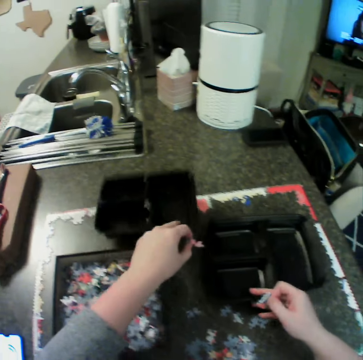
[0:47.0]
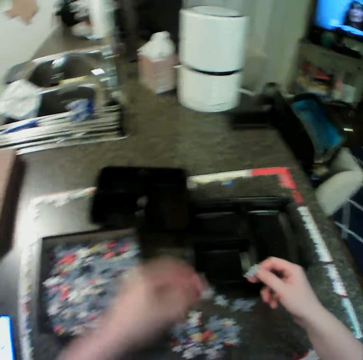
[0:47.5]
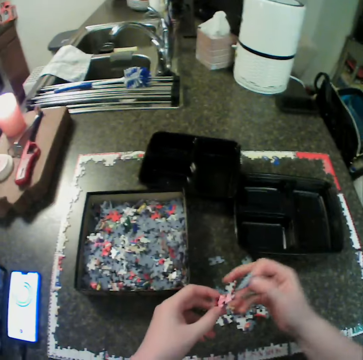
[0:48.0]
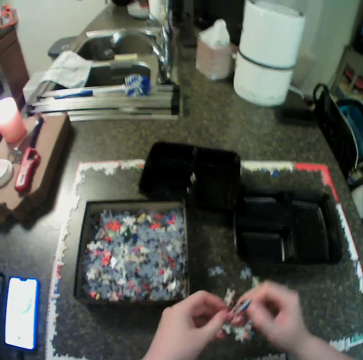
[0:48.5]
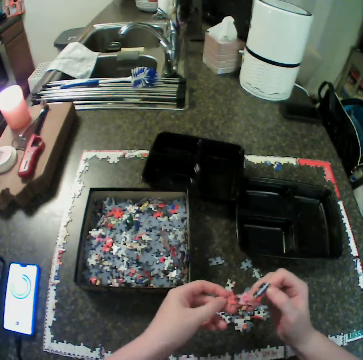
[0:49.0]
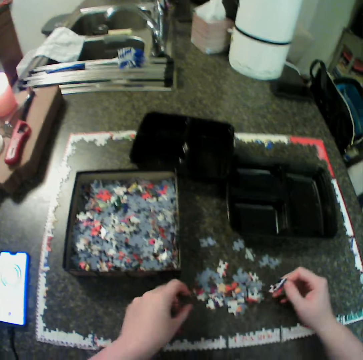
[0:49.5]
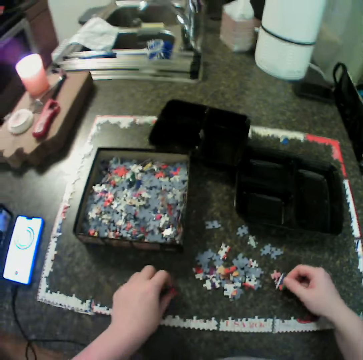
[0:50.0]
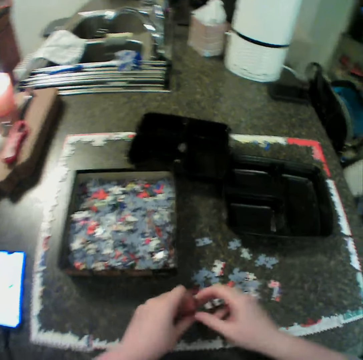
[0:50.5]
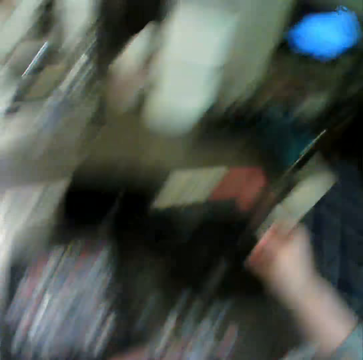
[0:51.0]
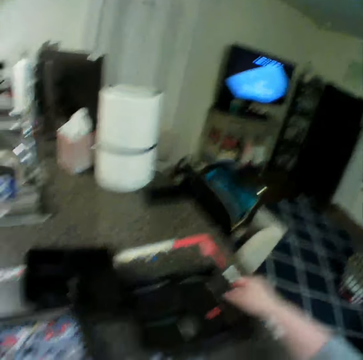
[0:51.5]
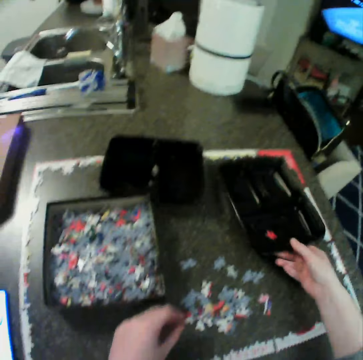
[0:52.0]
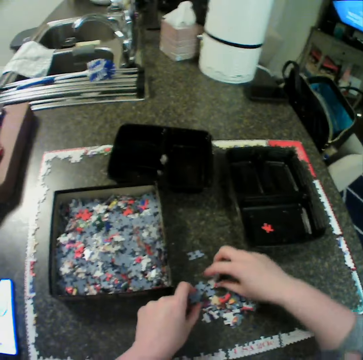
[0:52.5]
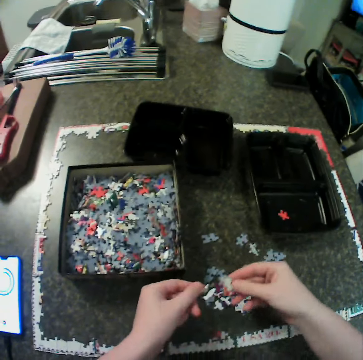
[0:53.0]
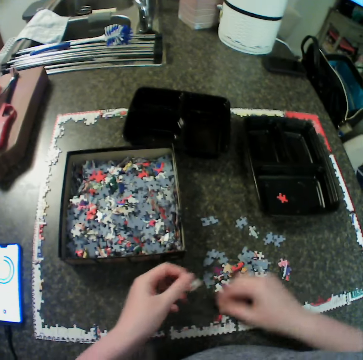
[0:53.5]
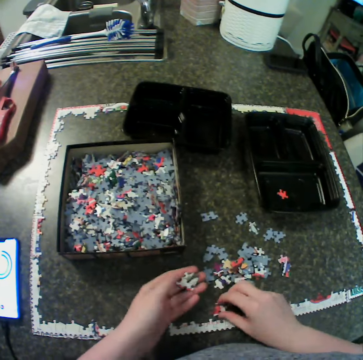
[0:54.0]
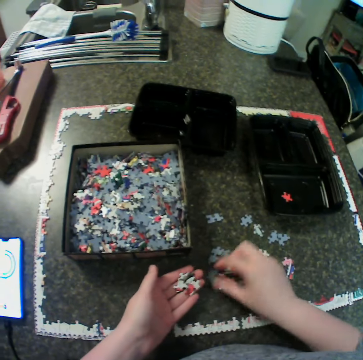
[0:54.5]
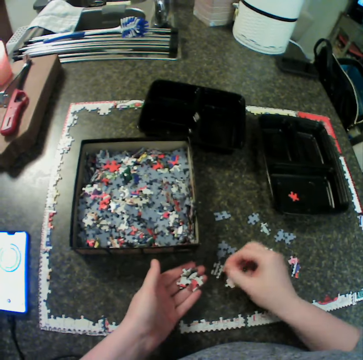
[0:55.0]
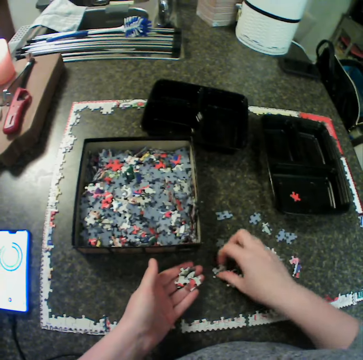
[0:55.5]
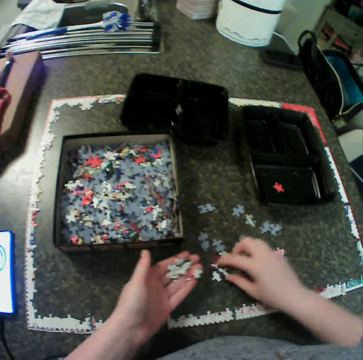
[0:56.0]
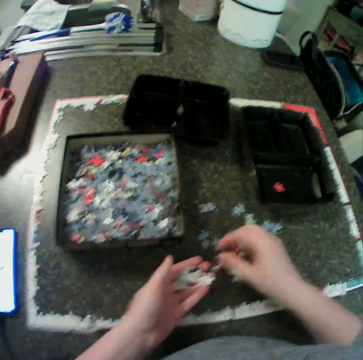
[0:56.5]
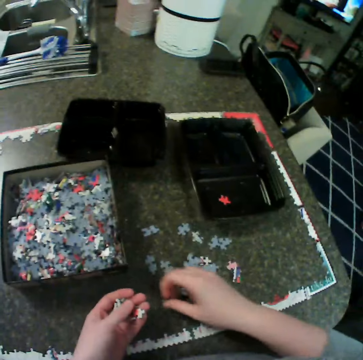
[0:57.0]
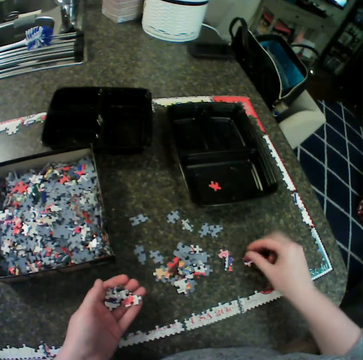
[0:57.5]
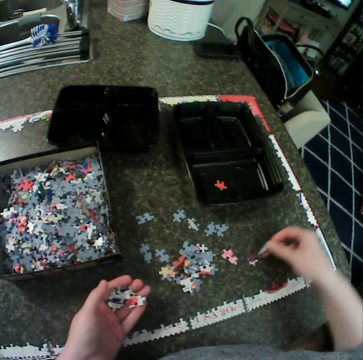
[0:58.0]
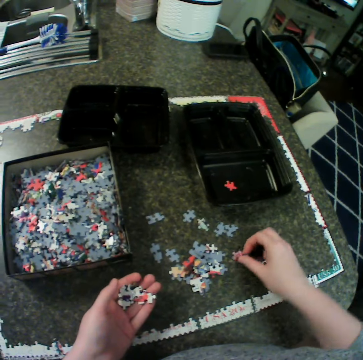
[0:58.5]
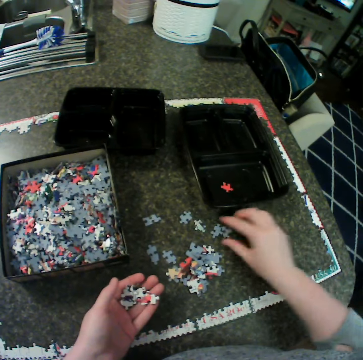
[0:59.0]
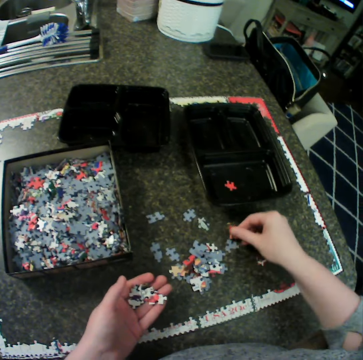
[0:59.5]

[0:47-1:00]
The camera wearer moves the first bowl on the table. She puts the container down. She touches the puzzle. She drops the jigsaw pieces on the table. She picks a jigsaw piece from the table with her left hand. She moves the piece to her right hand. She drops the piece in the second bowl. She moves the second bowl on the table. She picks jigsaw pieces from the table. She moves jigsaw pieces on the table.

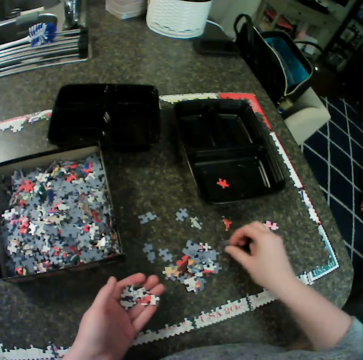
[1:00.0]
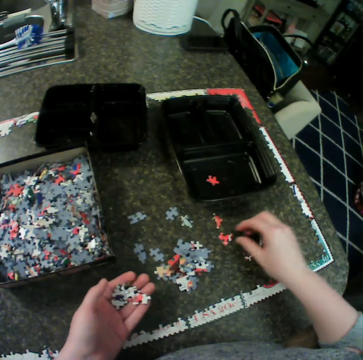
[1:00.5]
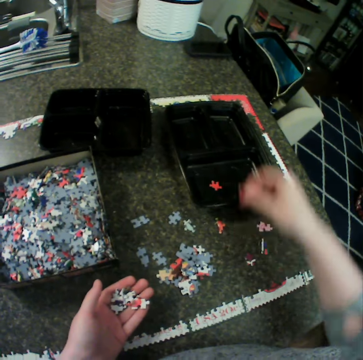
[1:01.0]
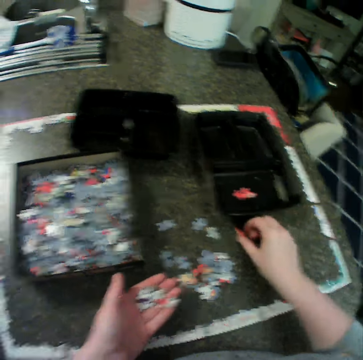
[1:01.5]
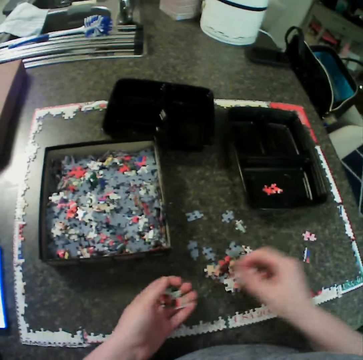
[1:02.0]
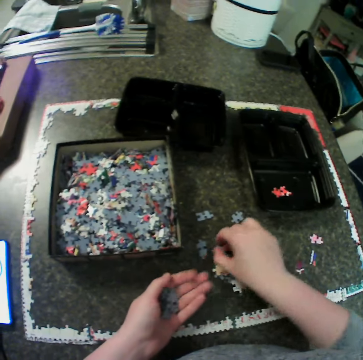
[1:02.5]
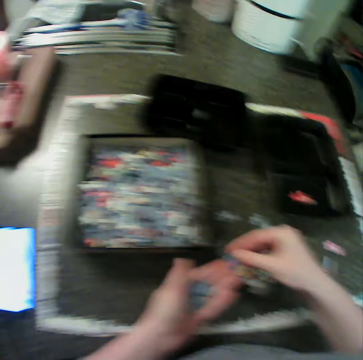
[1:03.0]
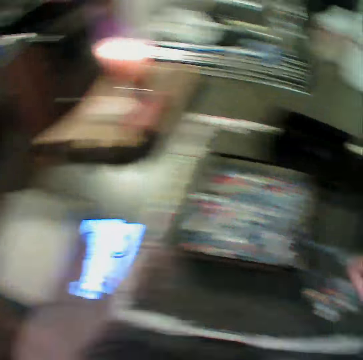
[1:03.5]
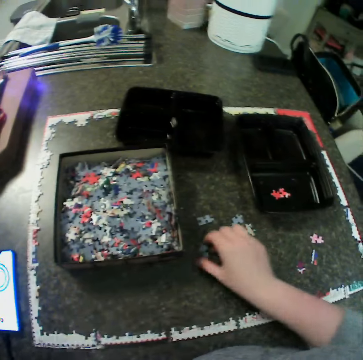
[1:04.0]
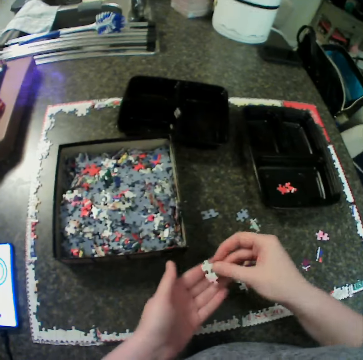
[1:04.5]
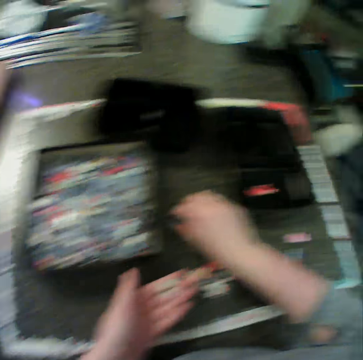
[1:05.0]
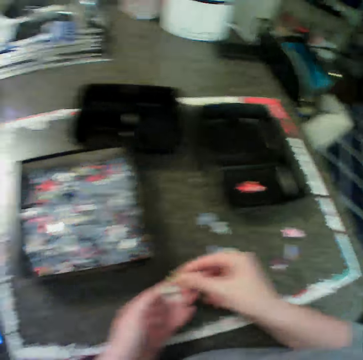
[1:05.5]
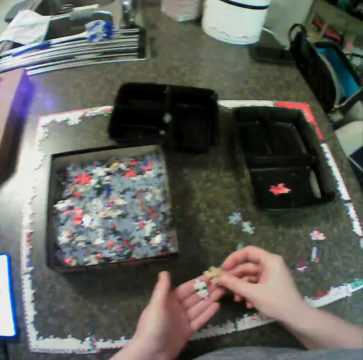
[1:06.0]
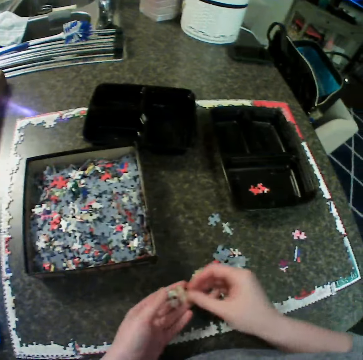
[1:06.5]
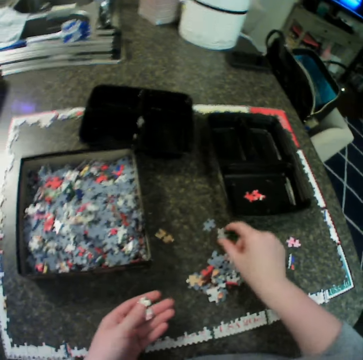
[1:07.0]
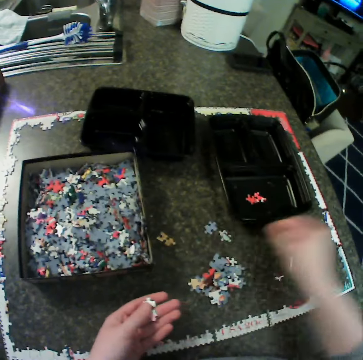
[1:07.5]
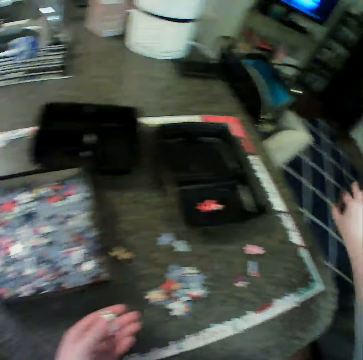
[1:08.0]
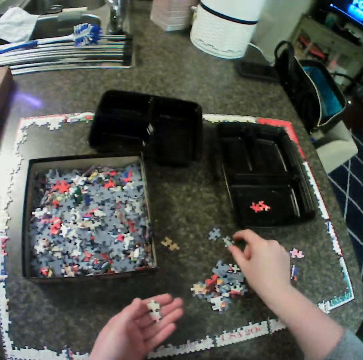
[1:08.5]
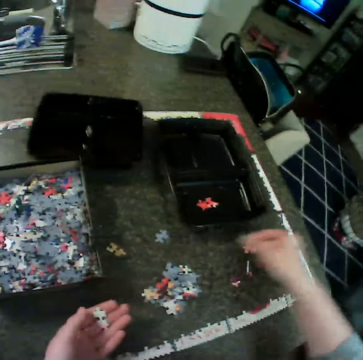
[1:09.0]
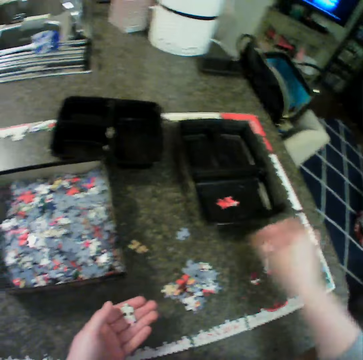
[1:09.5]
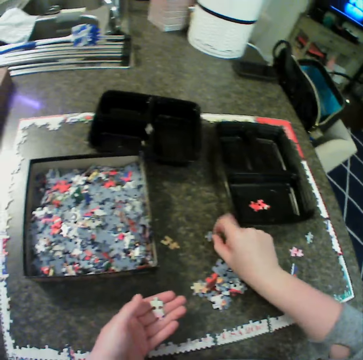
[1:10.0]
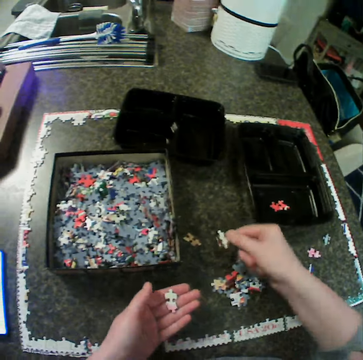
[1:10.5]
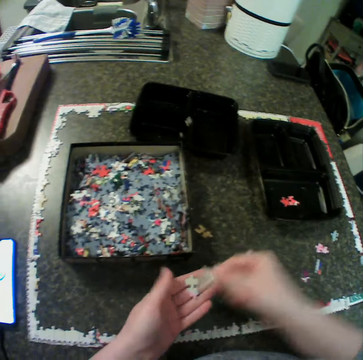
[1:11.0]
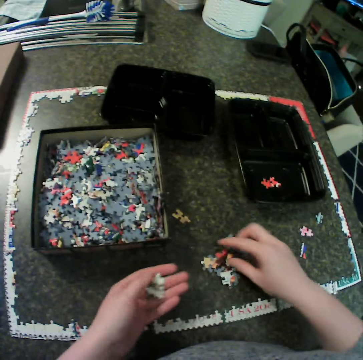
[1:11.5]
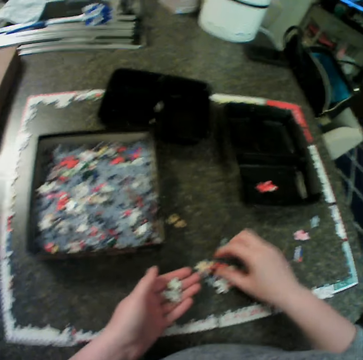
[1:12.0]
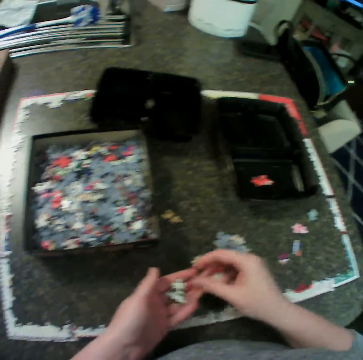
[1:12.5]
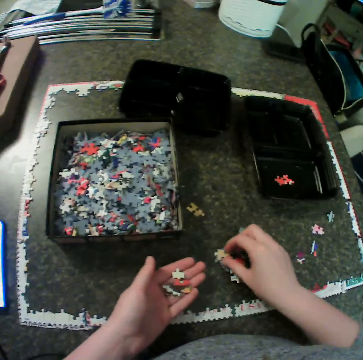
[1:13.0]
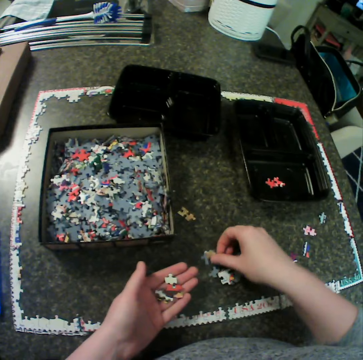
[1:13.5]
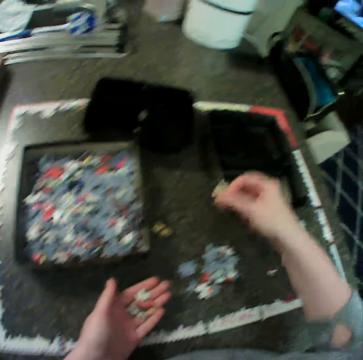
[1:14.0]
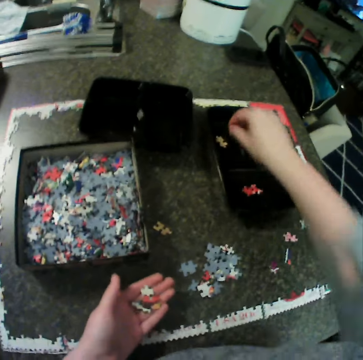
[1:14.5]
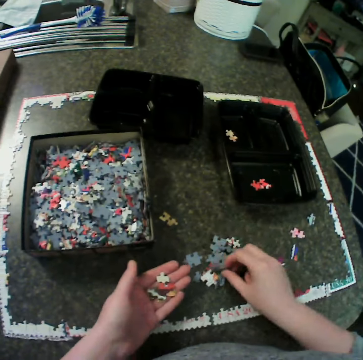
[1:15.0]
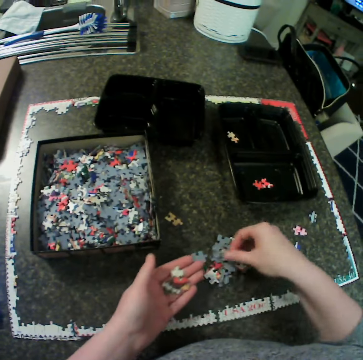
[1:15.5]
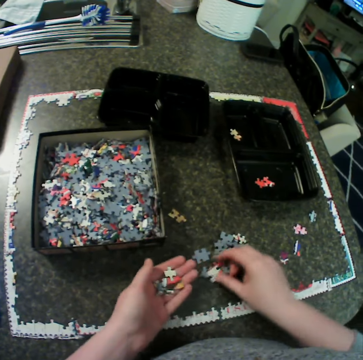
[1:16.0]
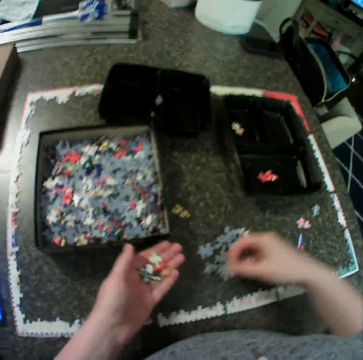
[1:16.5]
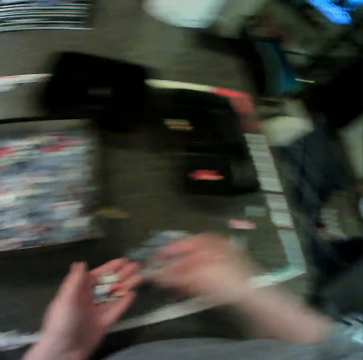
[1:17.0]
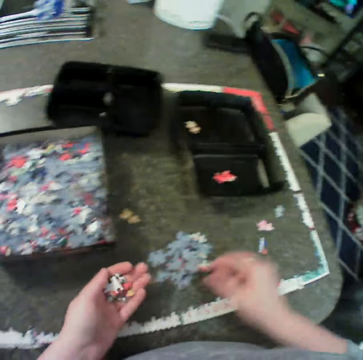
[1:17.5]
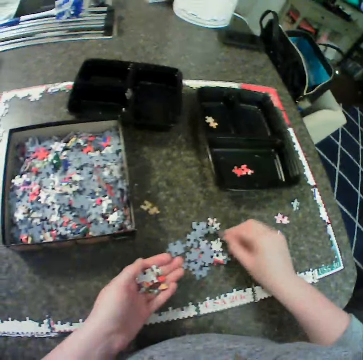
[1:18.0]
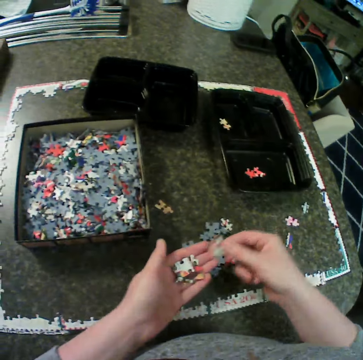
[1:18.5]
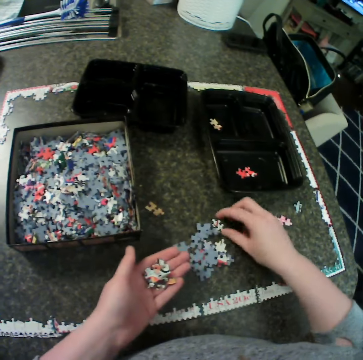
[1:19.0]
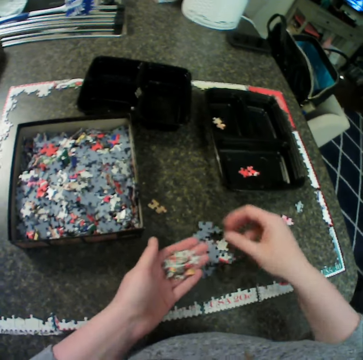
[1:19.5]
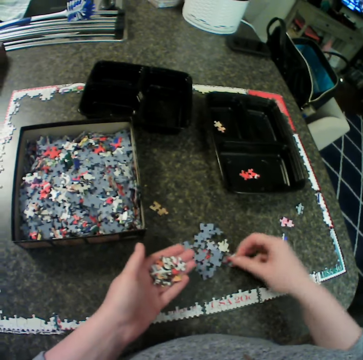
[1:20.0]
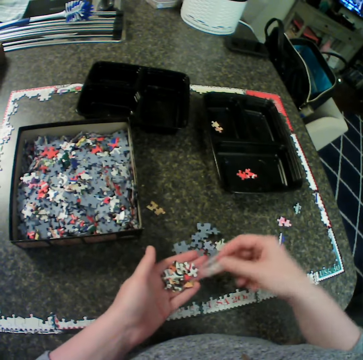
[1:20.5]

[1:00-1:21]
The camera wearer drops a jigsaw piece in the second bowl. She picks jigsaw pieces from the table. She drops the pieces in the first box on the table. She picks pieces from the table. She drops one piece on the table. She picks dirt from the table. She throws the dirt on the floor. She moves a jigsaw piece on the table. She picks jigsaw pieces from the table. She drops a jigsaw piece in the second bowl. She picks jigsaw pieces from the table.

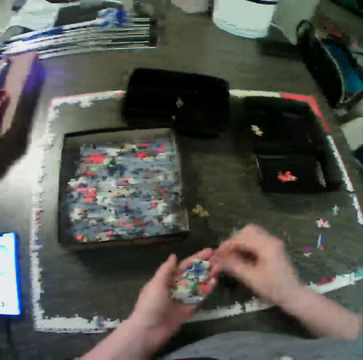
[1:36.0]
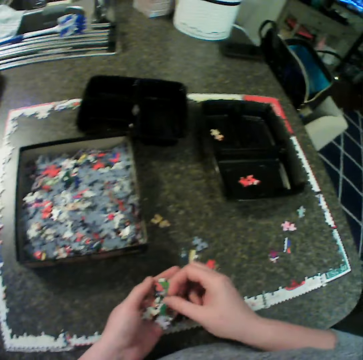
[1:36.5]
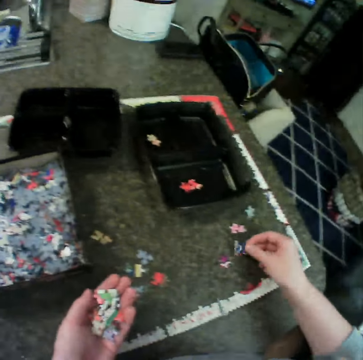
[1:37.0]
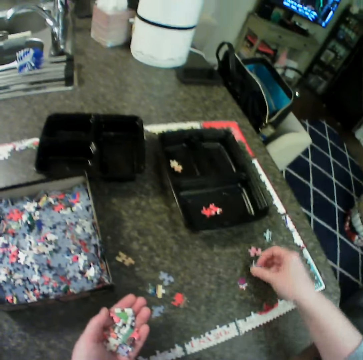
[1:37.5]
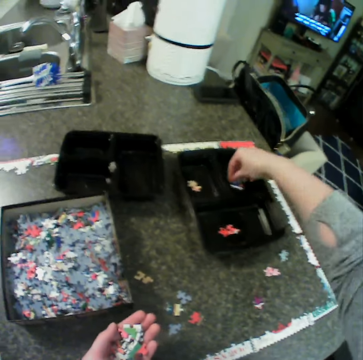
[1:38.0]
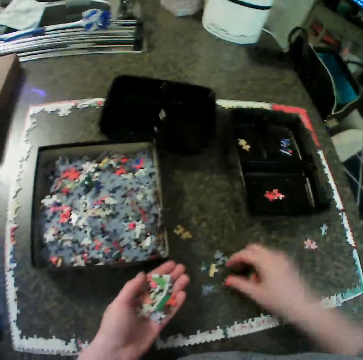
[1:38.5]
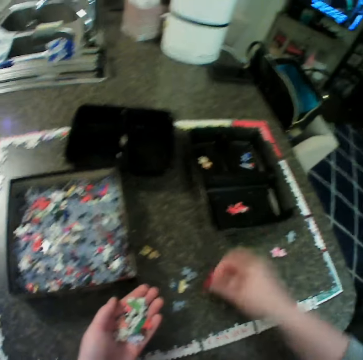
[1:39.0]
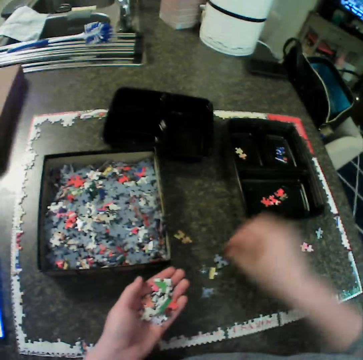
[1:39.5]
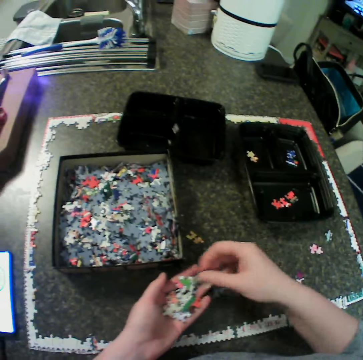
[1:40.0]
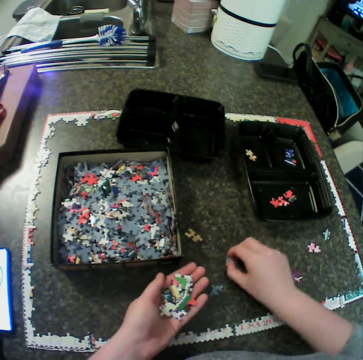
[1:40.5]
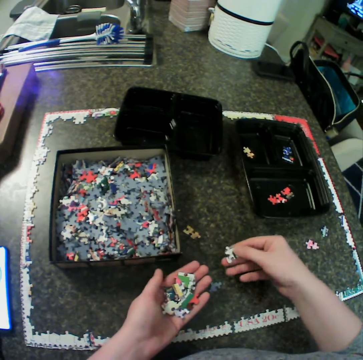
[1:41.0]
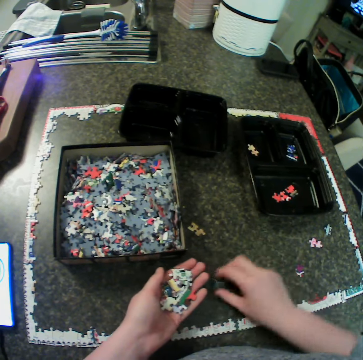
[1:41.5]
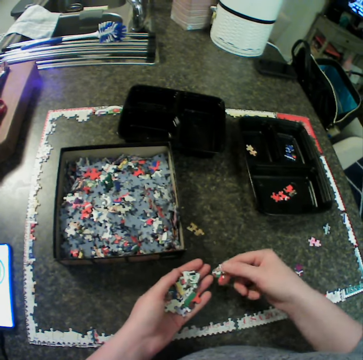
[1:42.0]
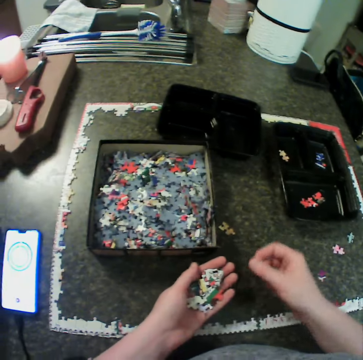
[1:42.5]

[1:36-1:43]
The camera wearer moves a jigsaw piece on the table. She drops a jigsaw piece in the second bowl. She picks a jigsaw piece from the table. She drops the jigsaw piece in the second bowl. She picks jigsaw pieces from the table.
